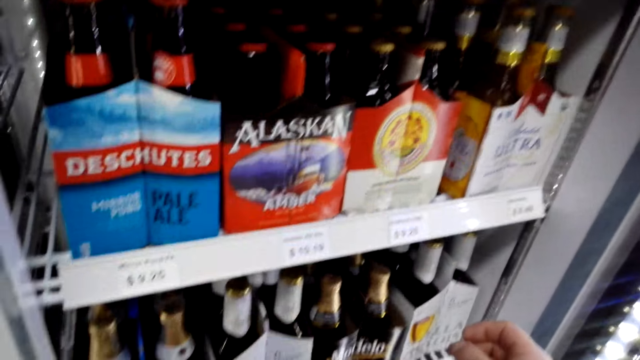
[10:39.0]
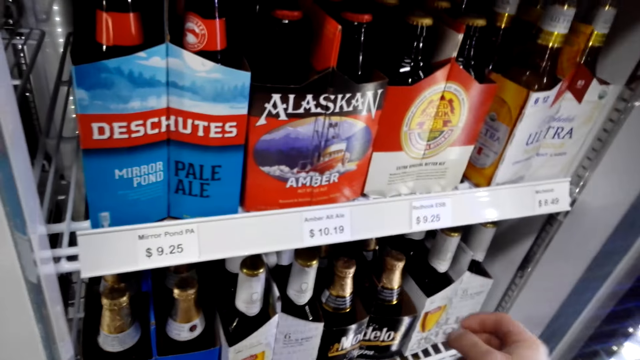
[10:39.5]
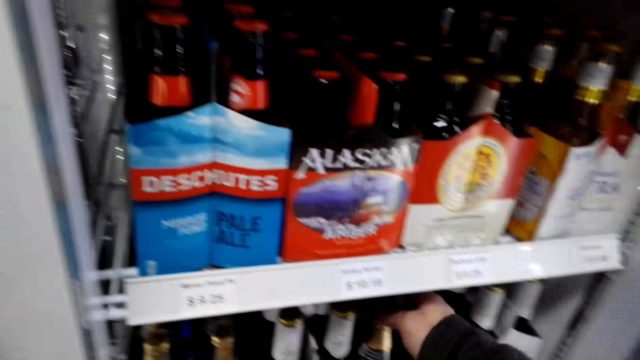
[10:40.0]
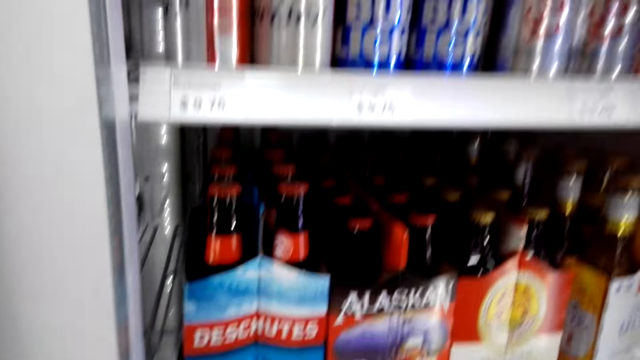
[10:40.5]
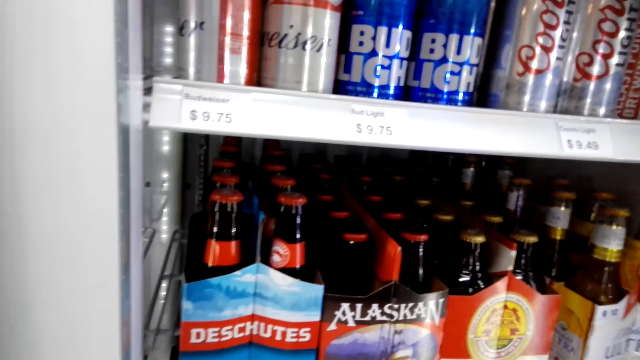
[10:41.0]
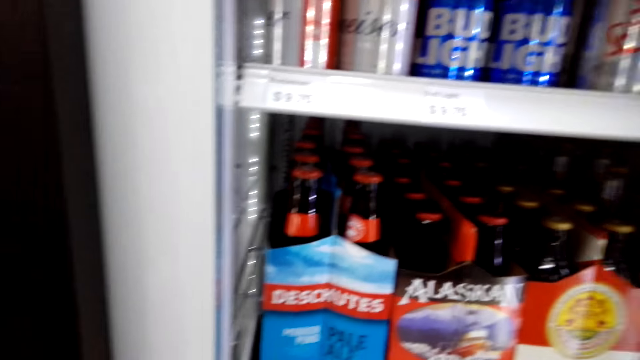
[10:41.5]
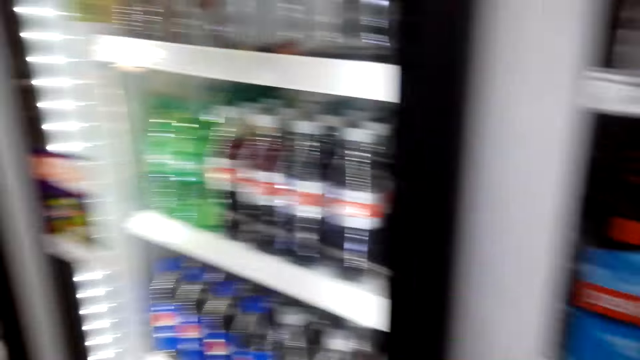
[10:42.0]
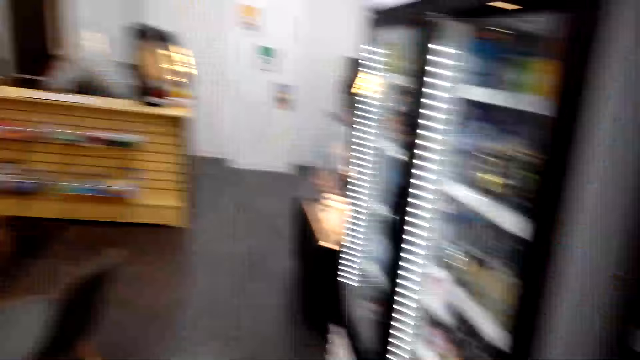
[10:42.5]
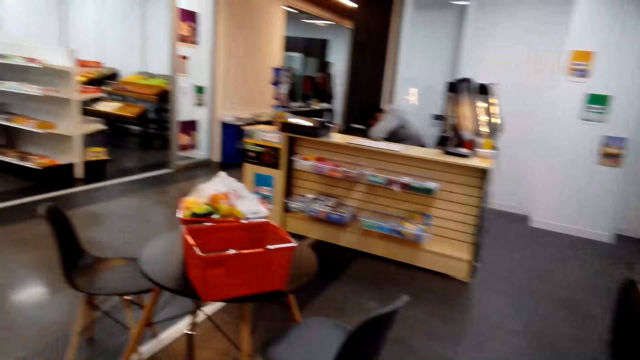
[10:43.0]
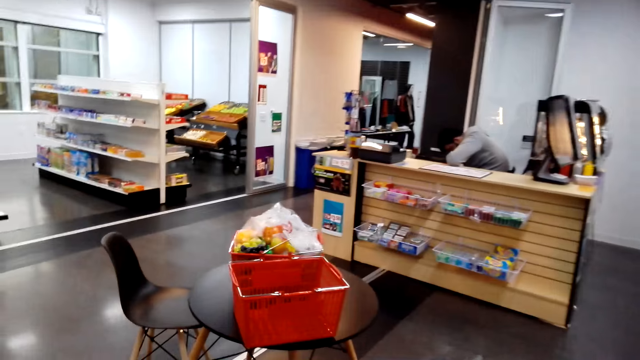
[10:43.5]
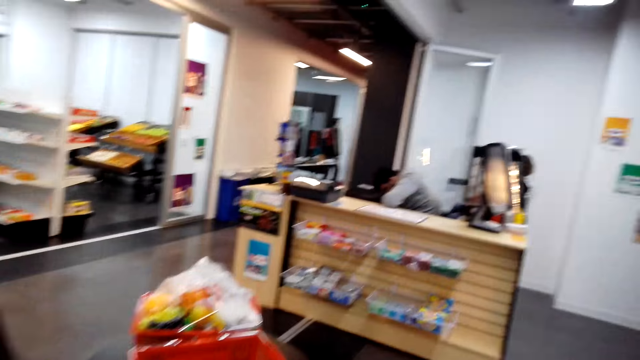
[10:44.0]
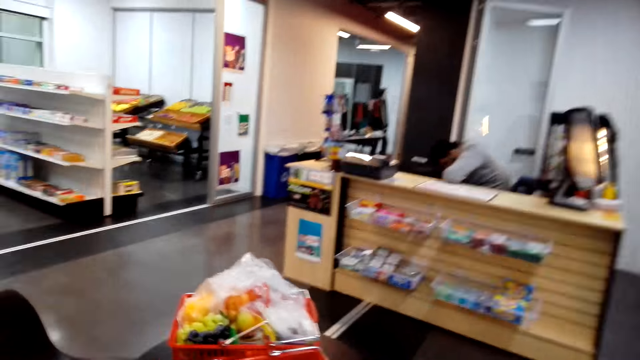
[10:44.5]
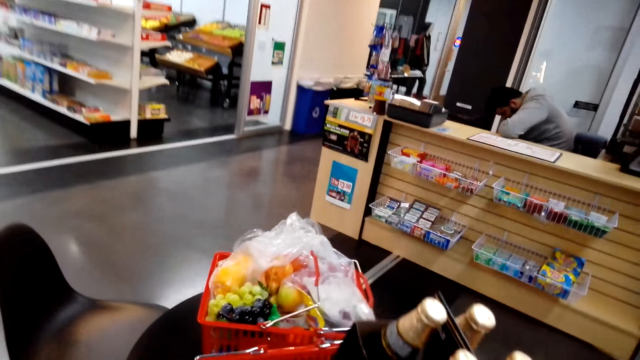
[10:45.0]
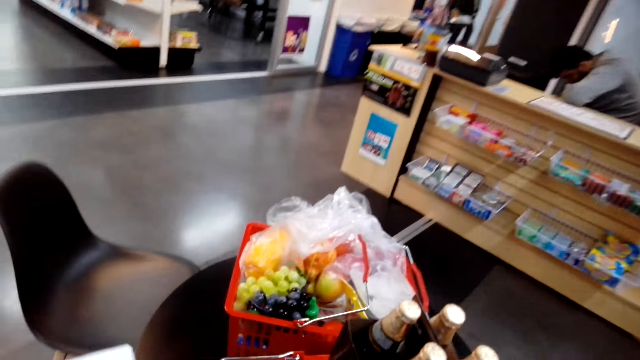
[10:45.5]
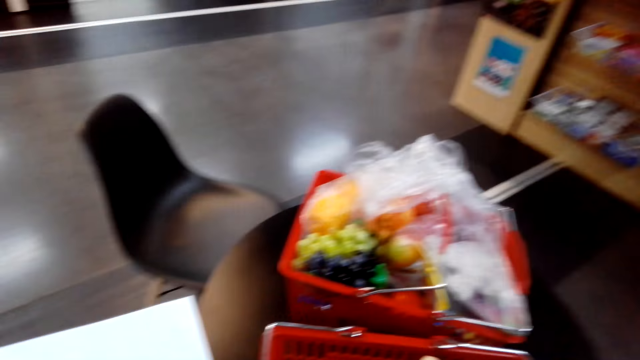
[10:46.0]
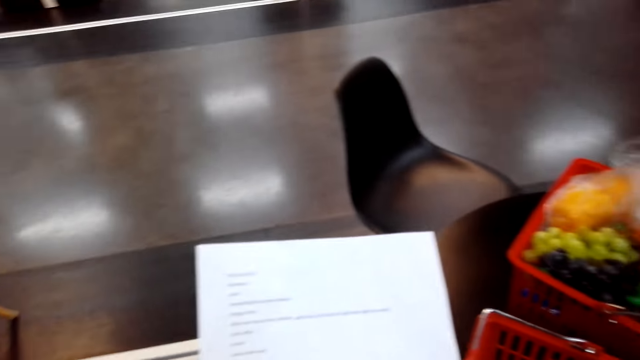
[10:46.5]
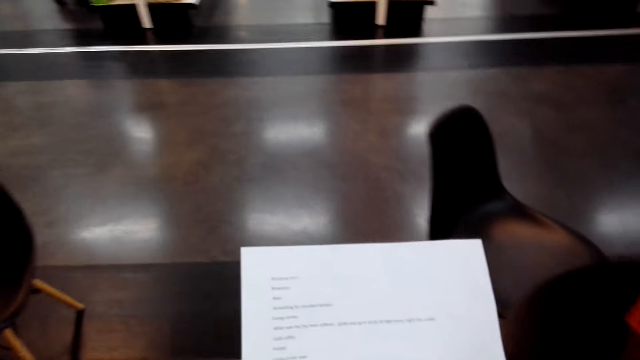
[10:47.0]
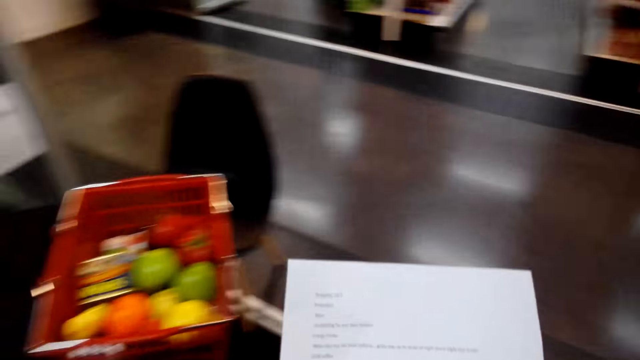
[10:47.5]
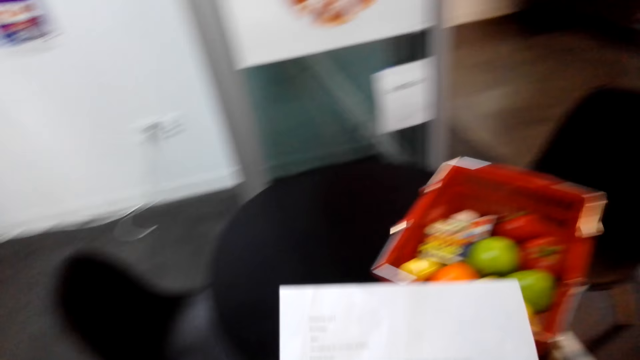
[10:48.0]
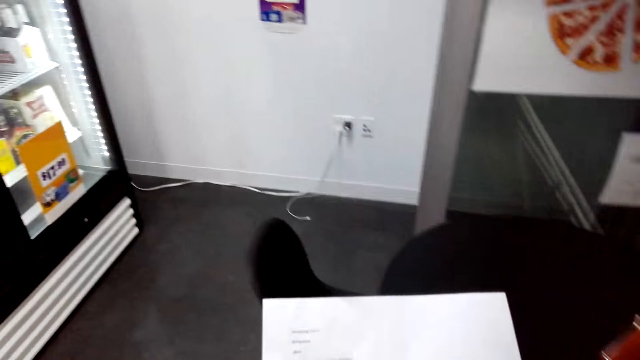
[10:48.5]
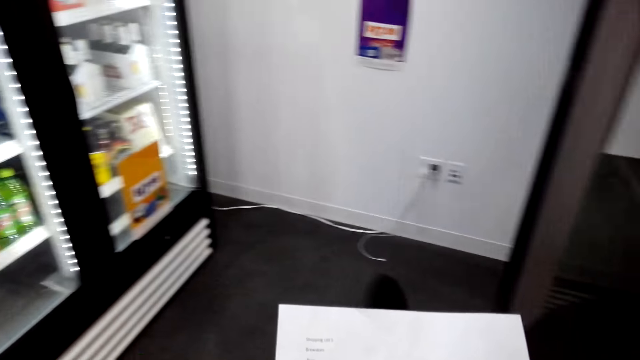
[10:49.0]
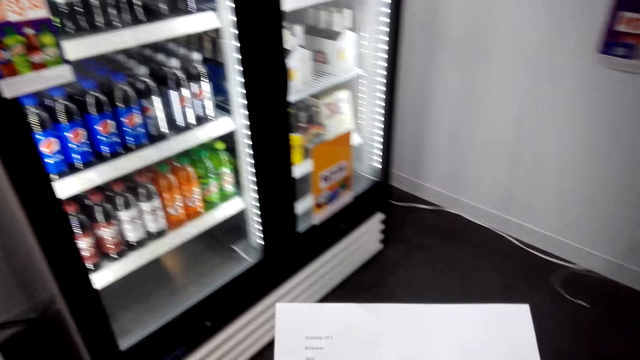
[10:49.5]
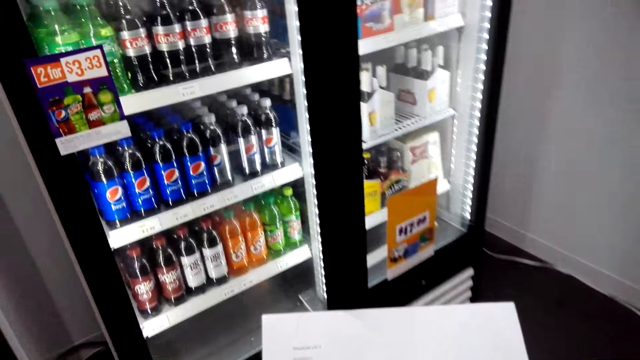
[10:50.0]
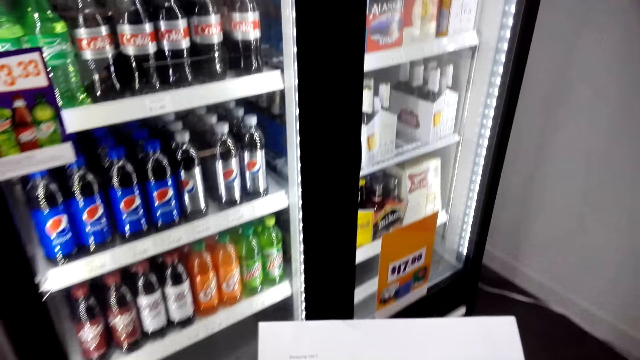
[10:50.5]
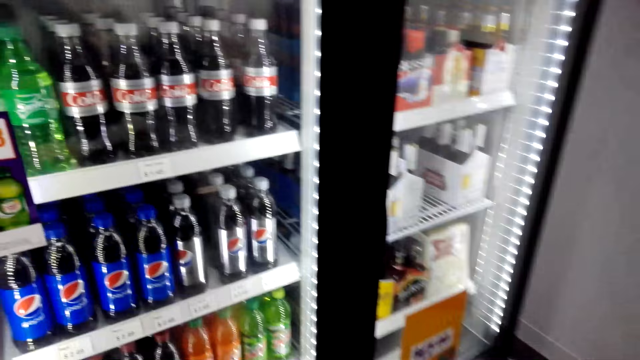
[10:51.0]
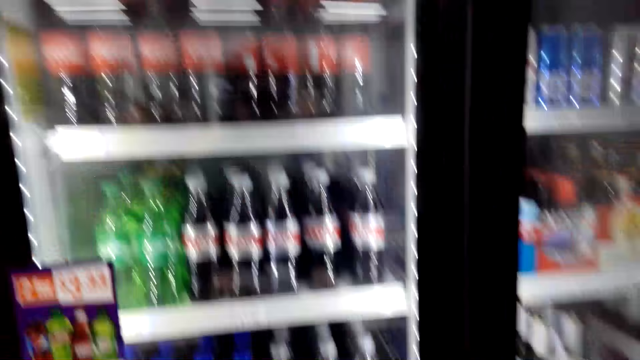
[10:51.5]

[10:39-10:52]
The camera wearer takes the drink in the display fridge. They look around. They place the pack of soda on the table. They read the shopping list paper. They walk around.

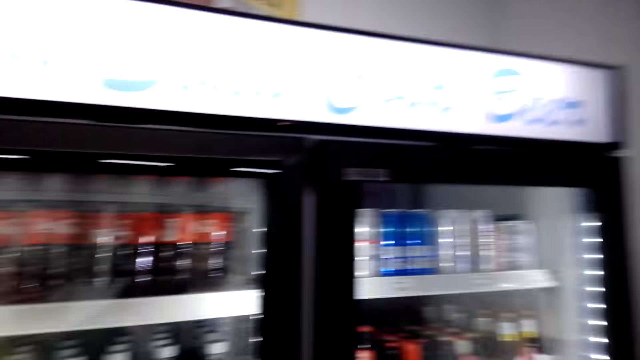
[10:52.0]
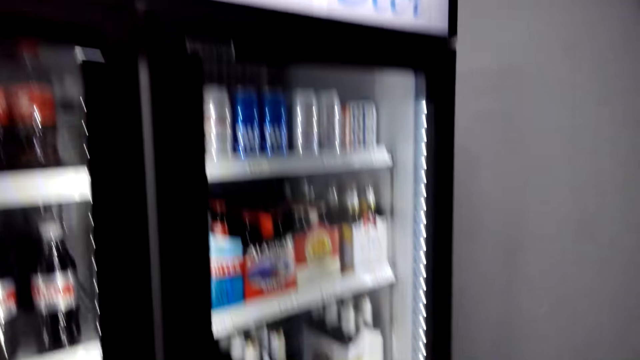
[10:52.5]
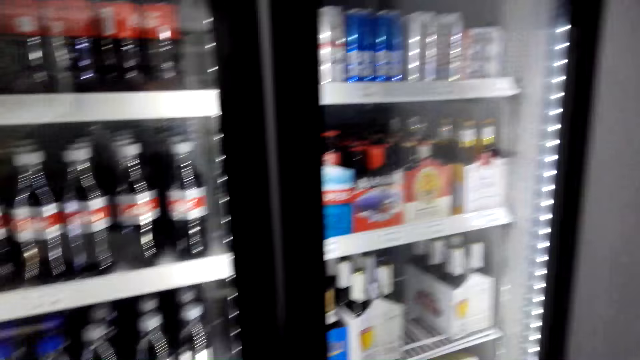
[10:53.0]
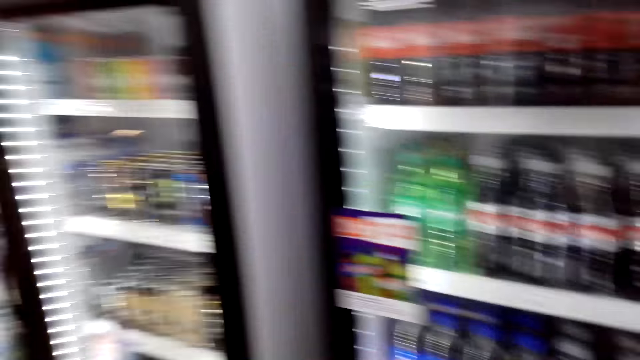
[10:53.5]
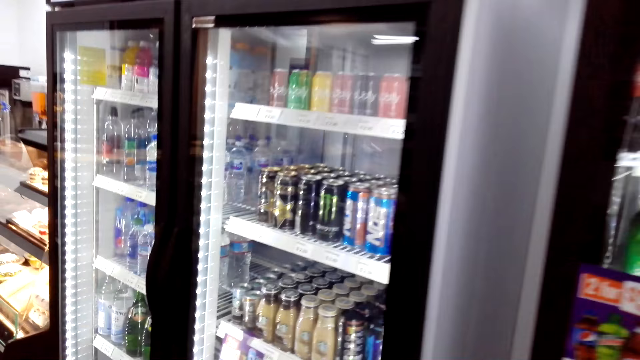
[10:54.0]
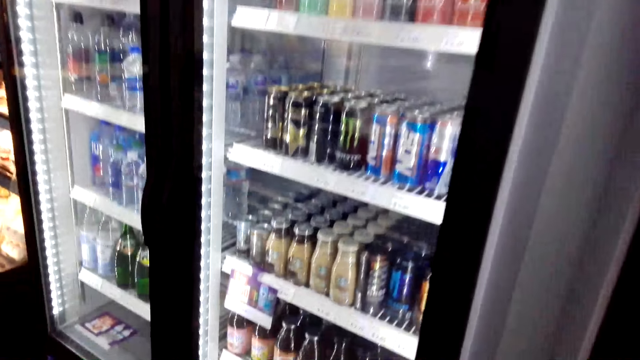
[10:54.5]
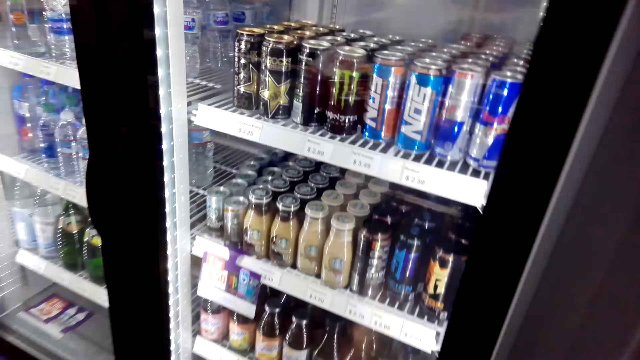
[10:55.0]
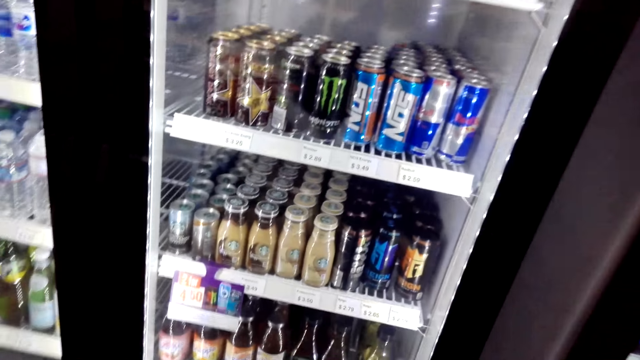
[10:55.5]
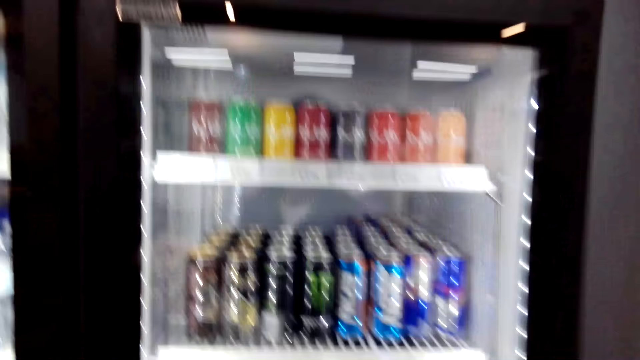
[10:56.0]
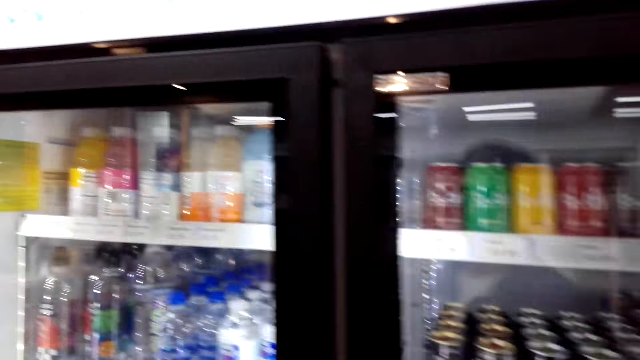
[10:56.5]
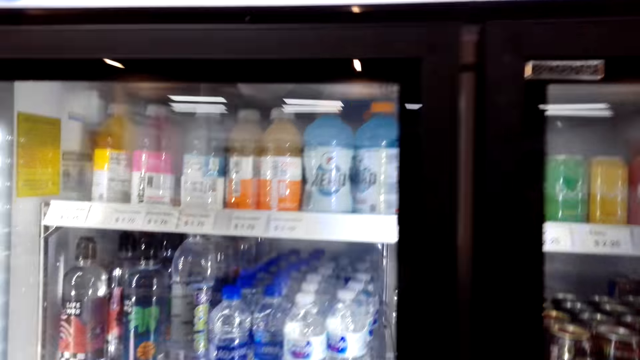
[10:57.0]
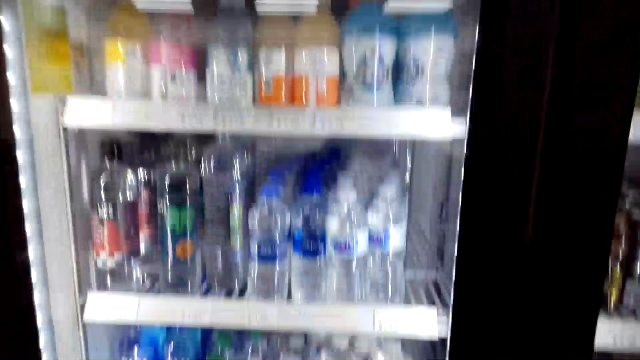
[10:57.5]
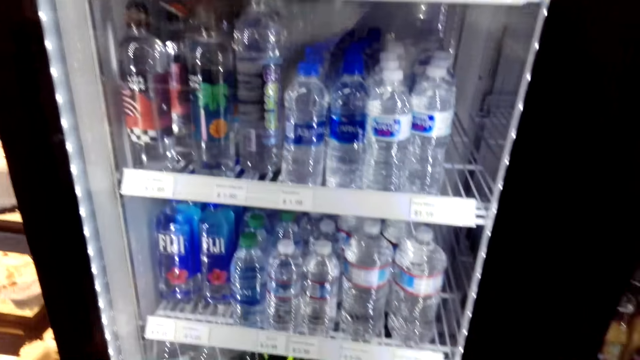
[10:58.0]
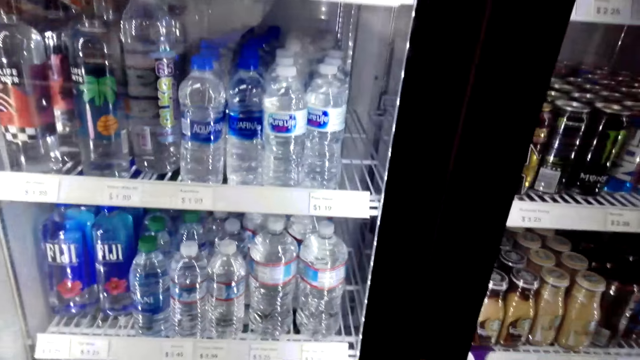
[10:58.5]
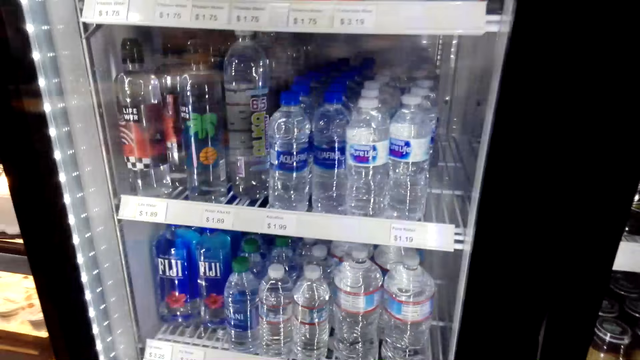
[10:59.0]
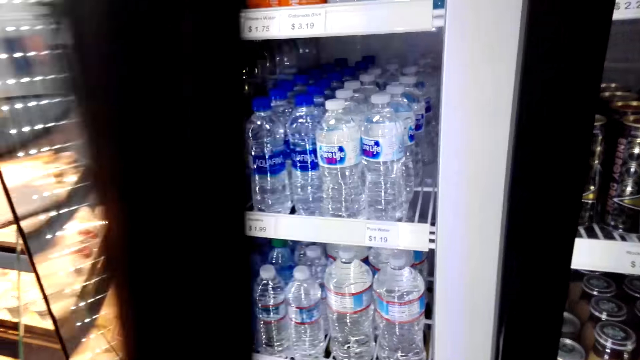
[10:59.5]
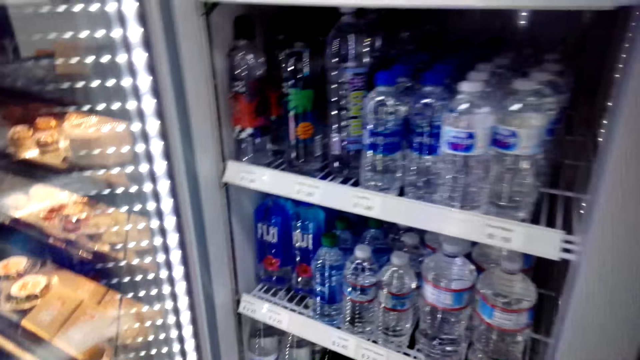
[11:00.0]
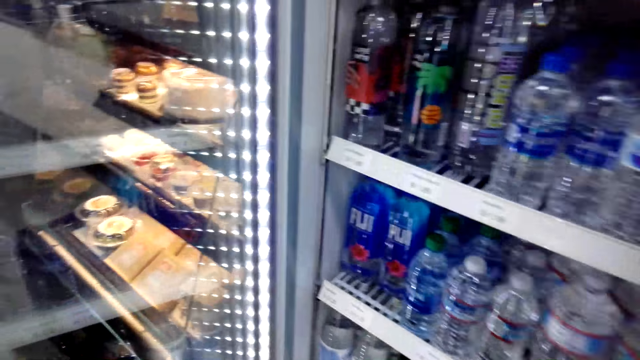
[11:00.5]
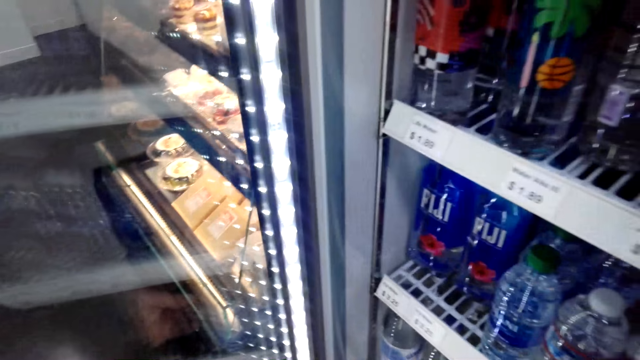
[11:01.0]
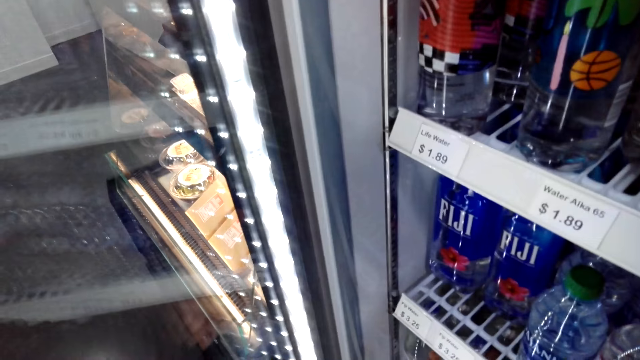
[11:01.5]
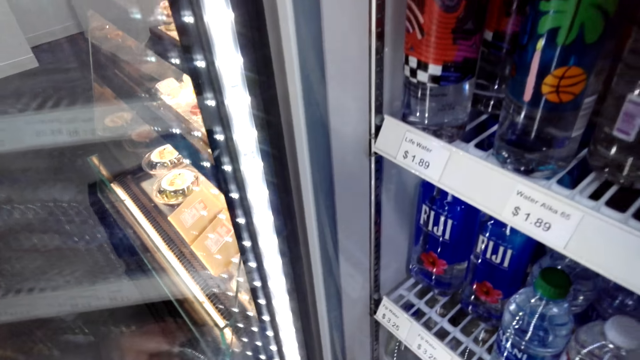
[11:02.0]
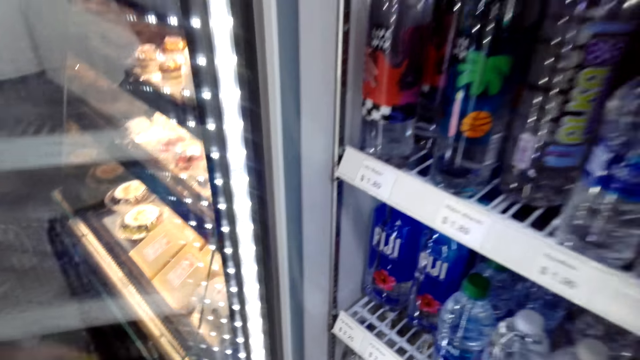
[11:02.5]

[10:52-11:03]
The camera wearer looks around. They open the display fridge. They look around.
